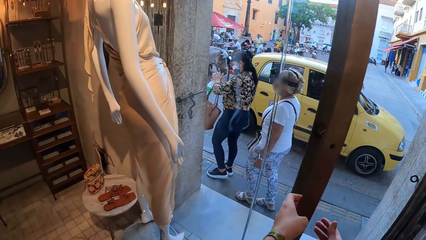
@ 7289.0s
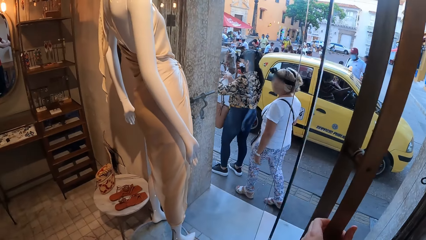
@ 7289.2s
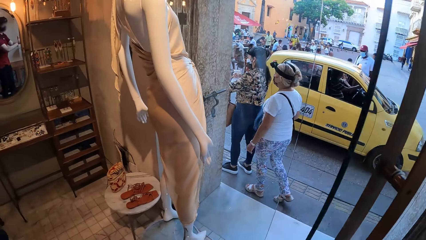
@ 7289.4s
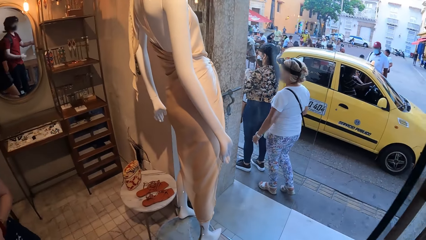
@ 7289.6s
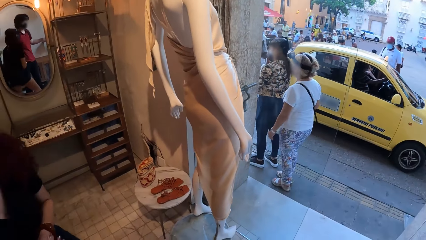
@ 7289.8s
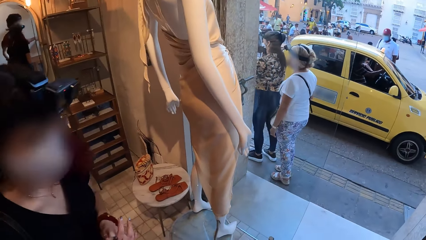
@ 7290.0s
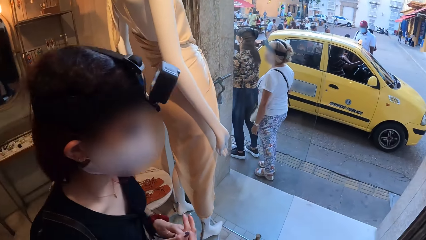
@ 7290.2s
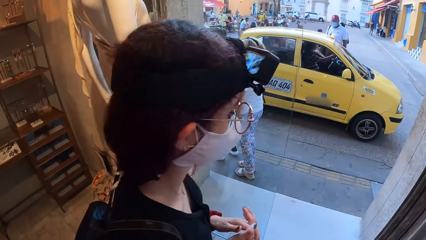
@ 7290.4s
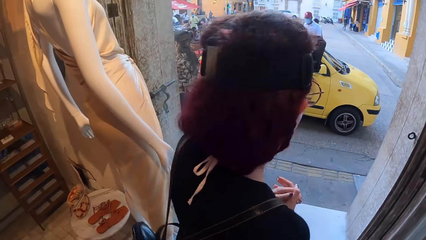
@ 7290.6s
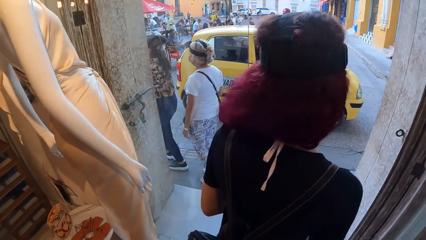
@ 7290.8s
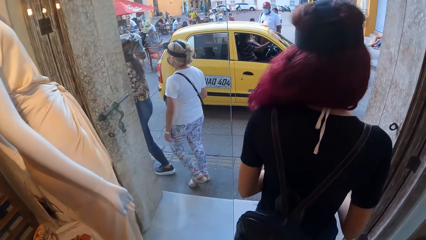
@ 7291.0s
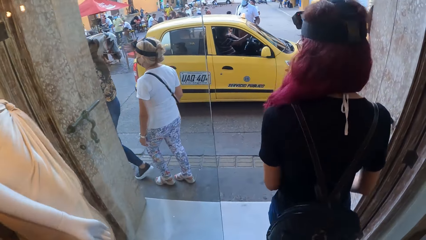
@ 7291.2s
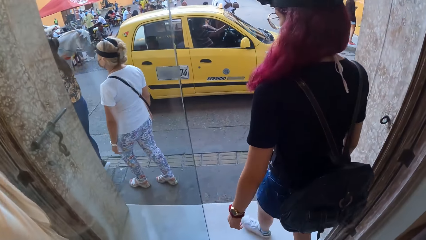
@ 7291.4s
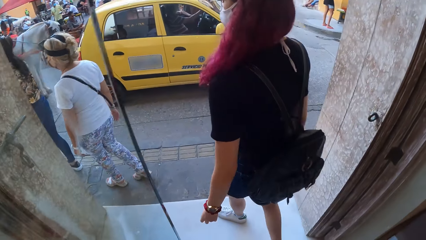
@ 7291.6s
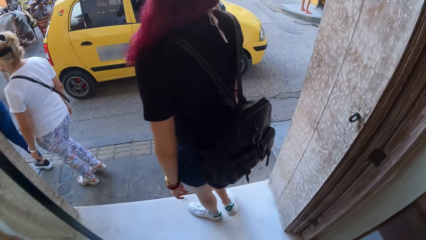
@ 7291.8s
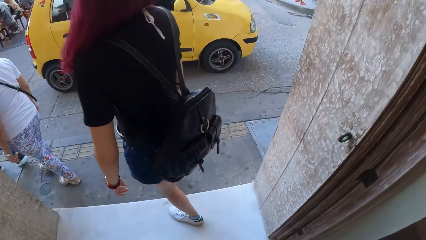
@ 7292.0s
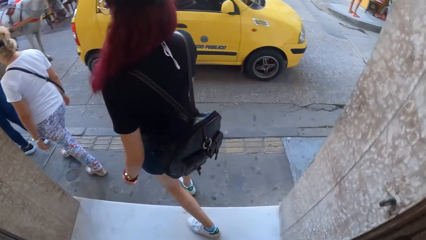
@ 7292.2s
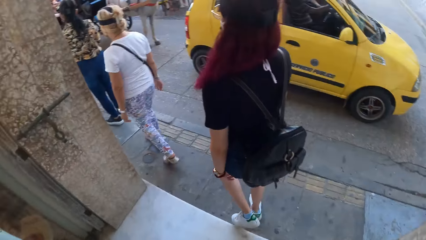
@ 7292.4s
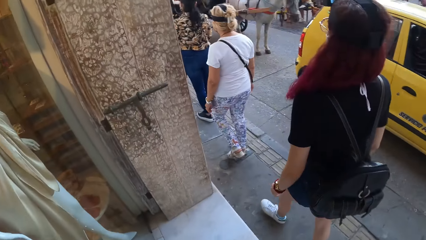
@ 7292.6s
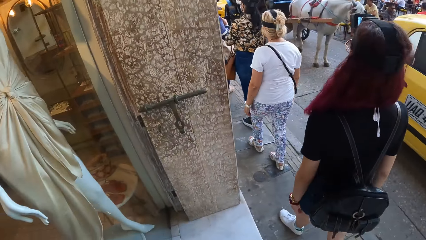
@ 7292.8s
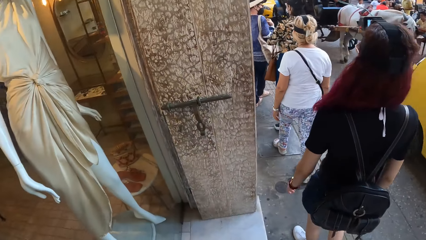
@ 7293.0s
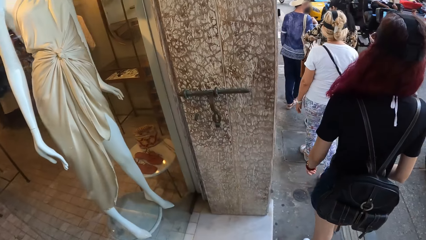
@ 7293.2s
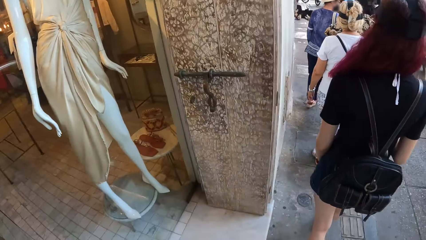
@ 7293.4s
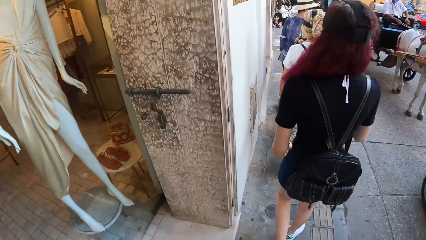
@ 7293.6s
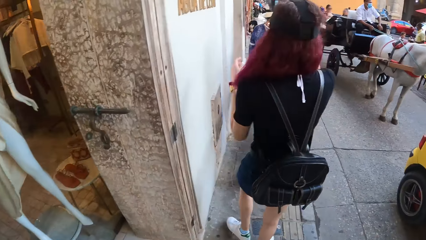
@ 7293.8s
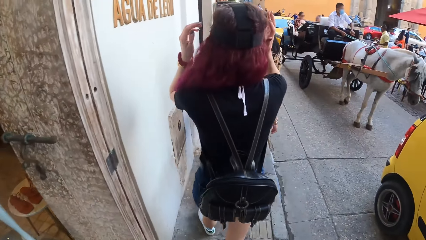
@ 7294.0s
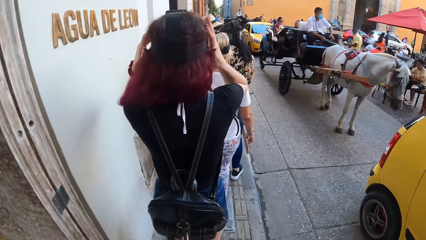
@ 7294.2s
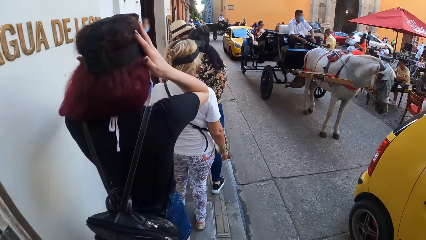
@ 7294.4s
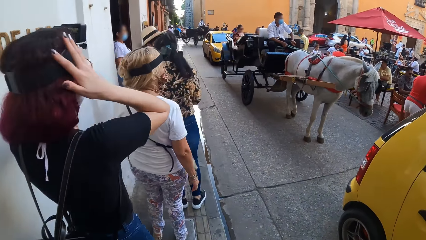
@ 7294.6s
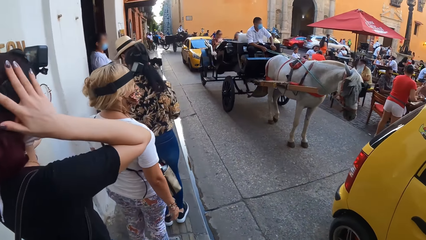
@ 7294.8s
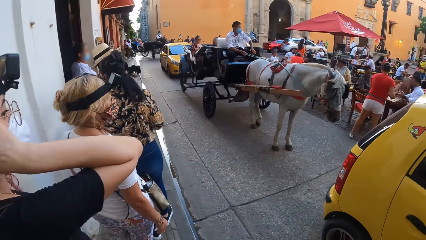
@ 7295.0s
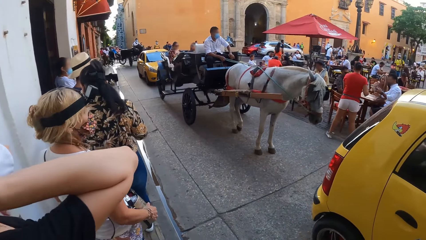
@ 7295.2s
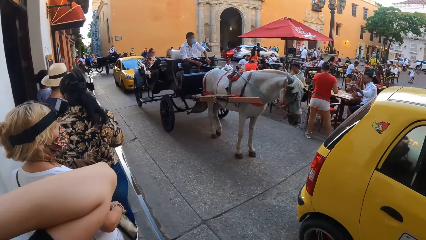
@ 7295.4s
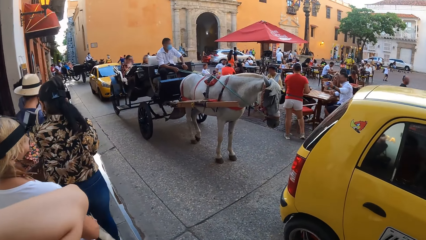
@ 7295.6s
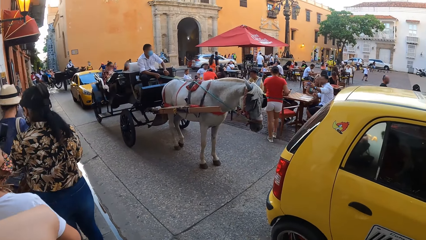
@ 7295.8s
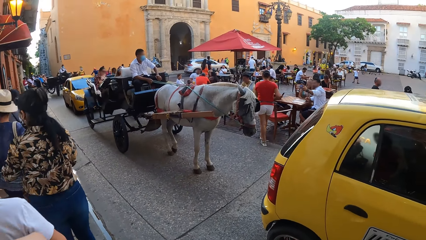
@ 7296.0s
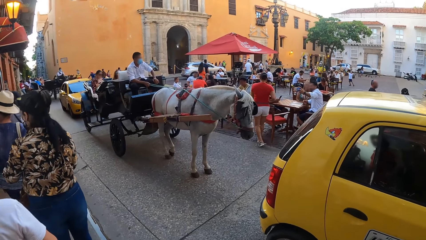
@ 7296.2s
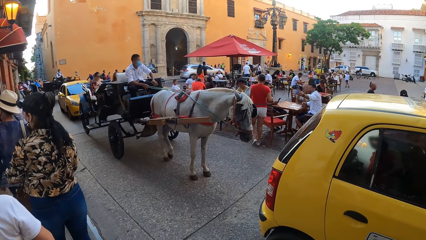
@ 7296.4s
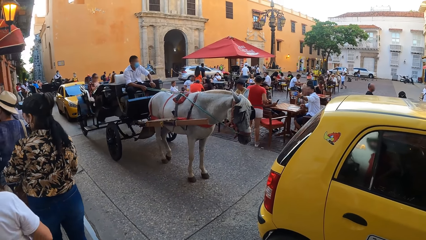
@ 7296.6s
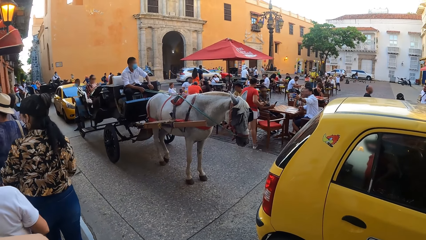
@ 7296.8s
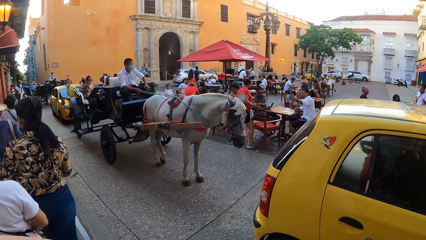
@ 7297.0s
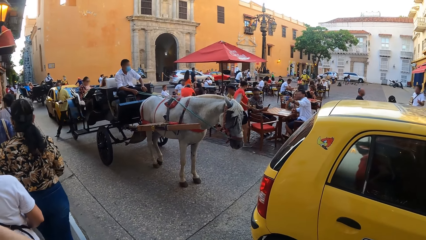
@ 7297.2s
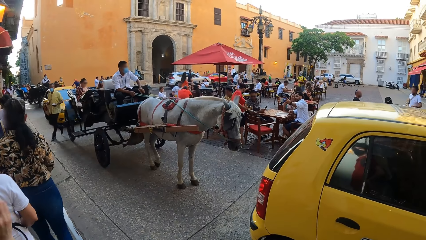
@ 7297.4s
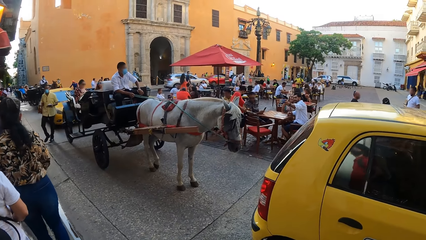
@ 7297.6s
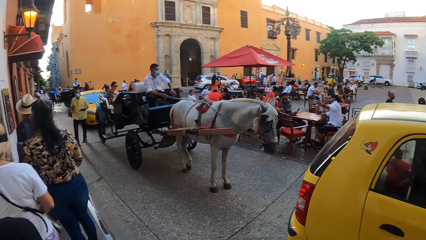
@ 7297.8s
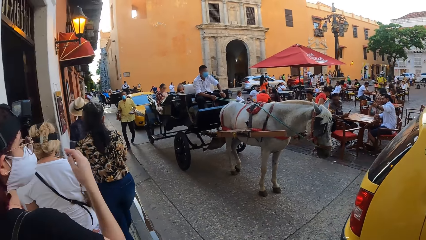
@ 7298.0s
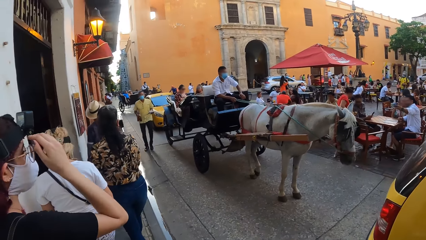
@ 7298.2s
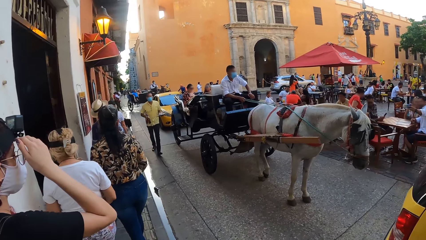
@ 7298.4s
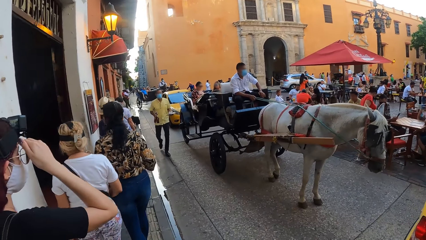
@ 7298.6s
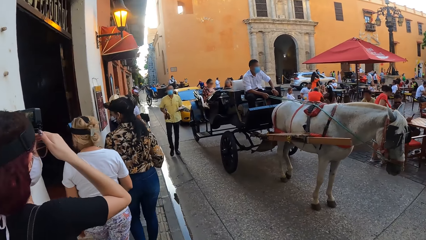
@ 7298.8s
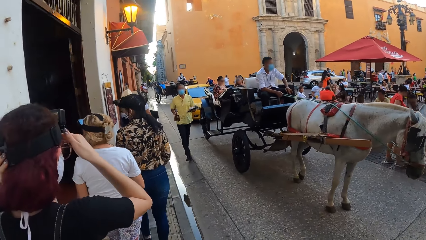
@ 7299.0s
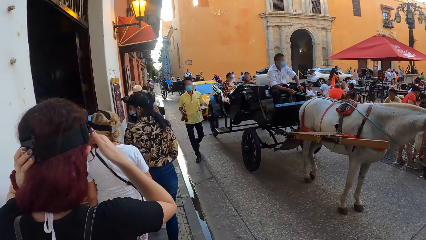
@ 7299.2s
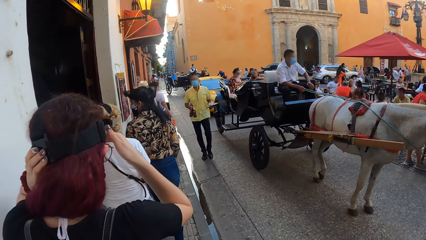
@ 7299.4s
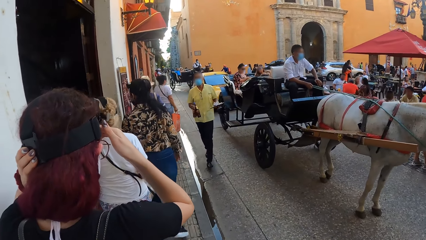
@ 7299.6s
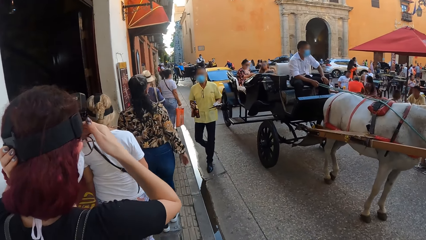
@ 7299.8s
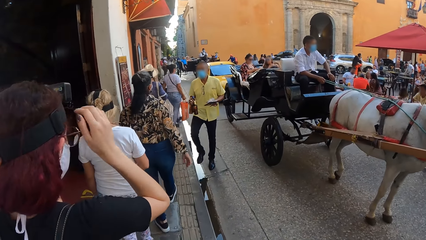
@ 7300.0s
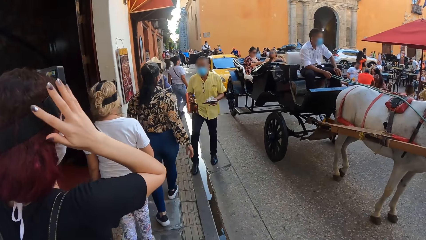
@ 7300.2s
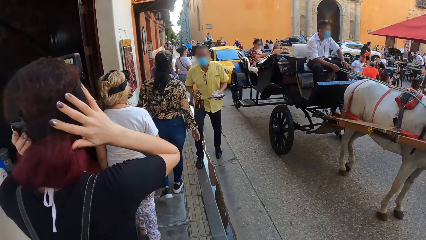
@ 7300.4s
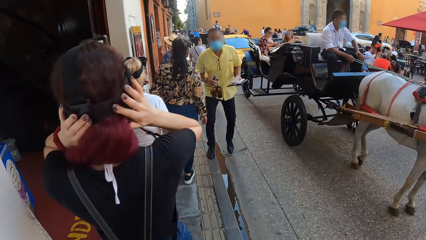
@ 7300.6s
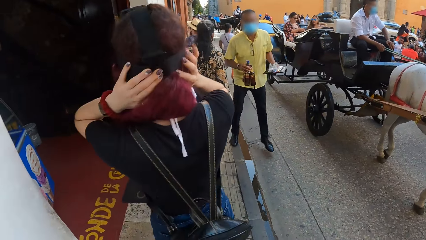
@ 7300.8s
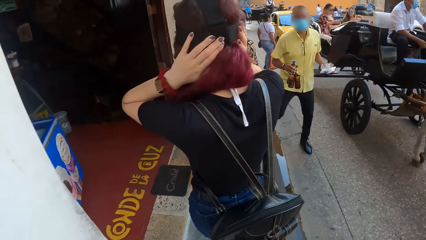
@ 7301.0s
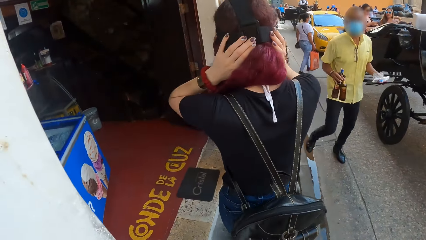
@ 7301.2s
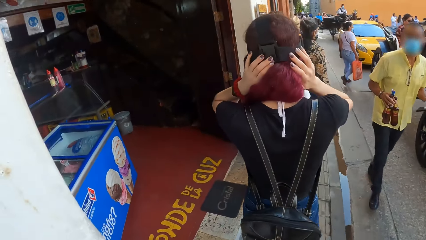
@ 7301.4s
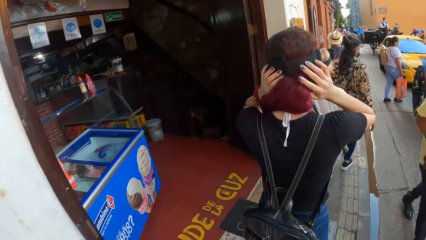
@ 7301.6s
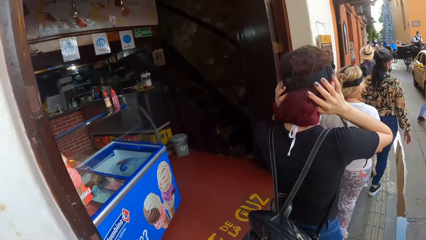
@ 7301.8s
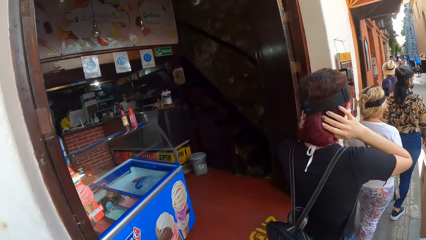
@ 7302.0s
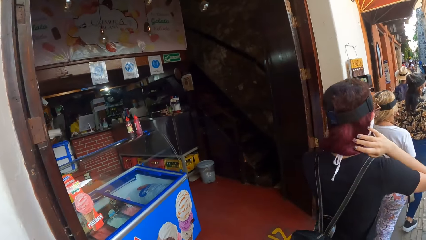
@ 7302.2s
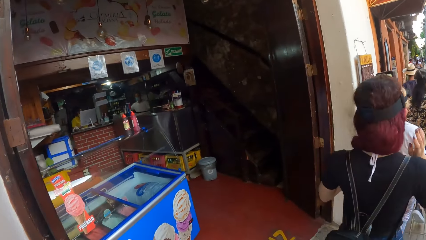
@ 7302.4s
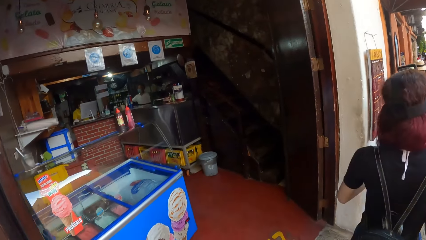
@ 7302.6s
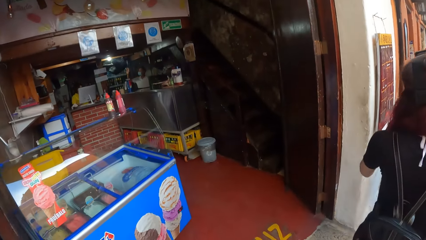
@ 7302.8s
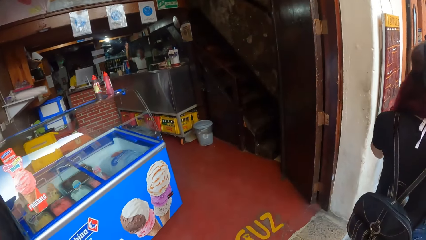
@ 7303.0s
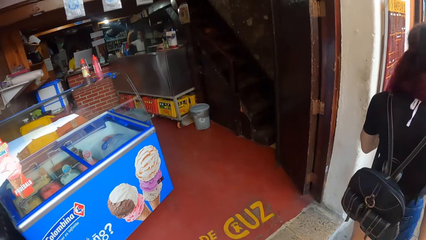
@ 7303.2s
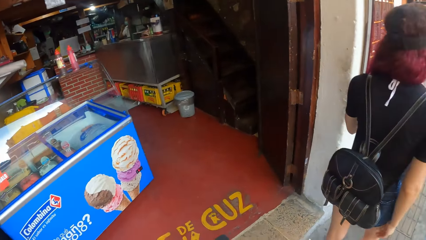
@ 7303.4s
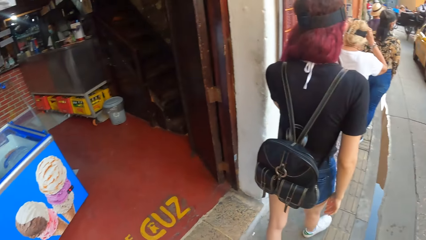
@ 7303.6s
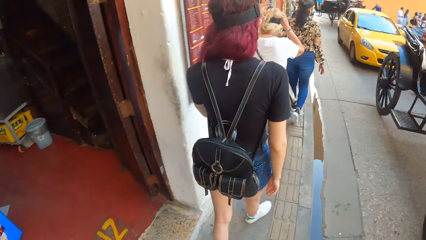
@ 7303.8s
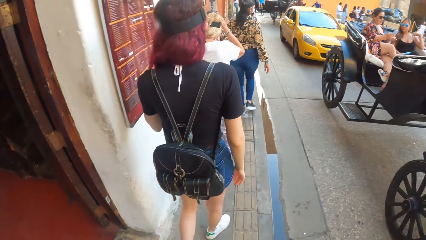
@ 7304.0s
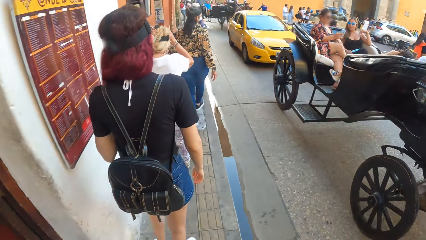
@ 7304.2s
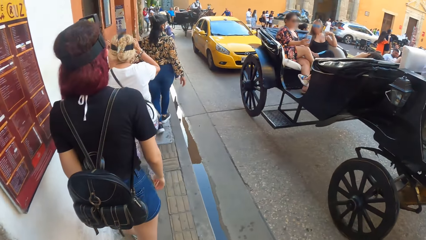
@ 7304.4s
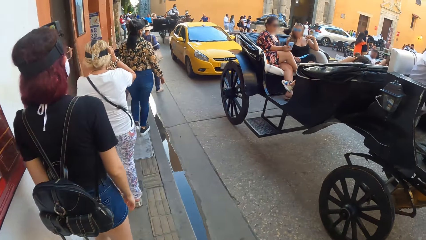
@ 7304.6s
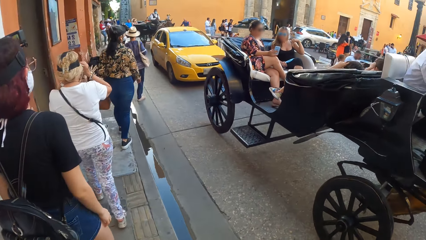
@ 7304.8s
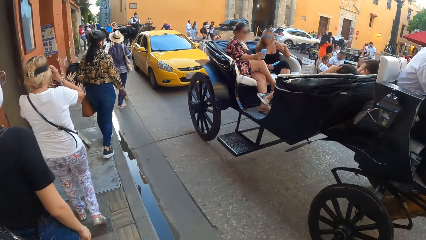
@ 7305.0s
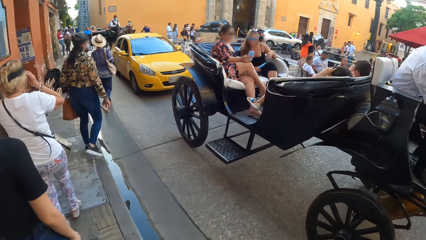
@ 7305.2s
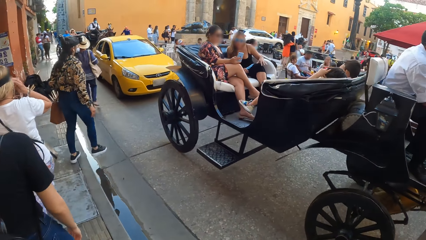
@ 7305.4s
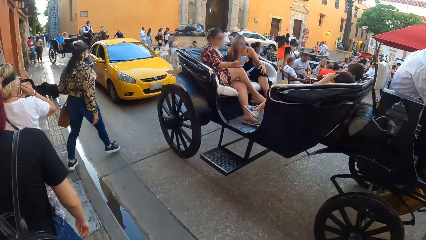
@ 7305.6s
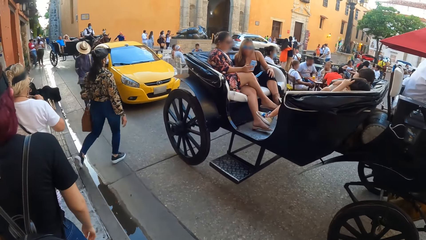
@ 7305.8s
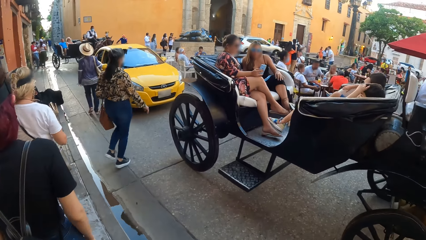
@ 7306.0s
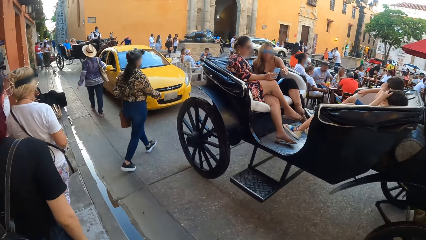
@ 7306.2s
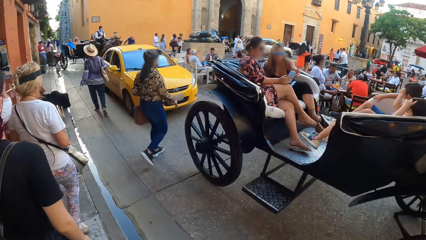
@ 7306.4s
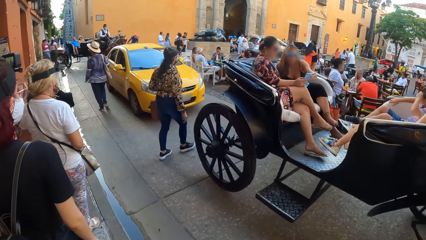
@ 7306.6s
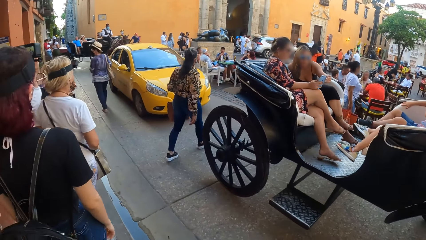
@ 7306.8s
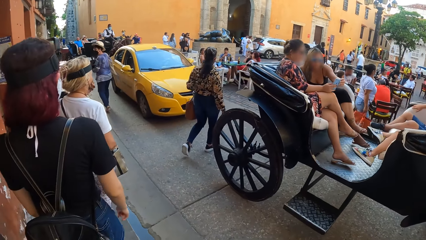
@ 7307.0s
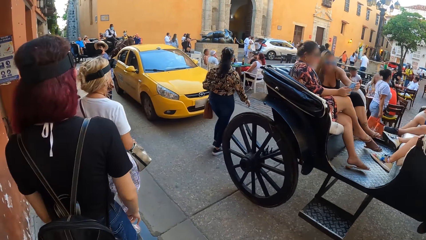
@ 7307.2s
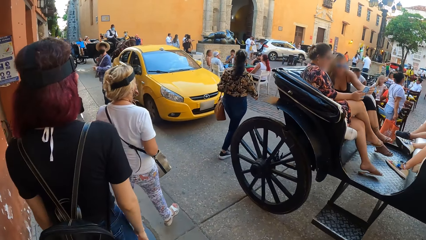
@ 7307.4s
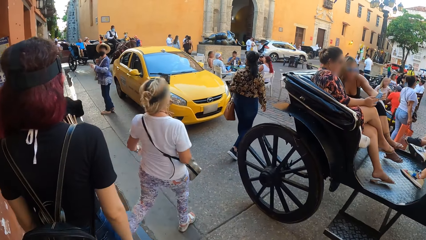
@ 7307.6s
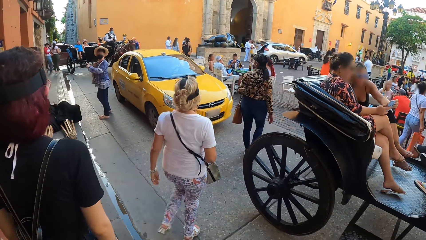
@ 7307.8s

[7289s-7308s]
The camera wearer holds the glass door with her right hand. She pulls the door. The woman walks out of the mall past the camera wearer. The camera wearer walks out of the building. The woman touches her hair with her hands. The camera wearer walks along the road. The woman adjusts her camera. The camera wearer looks around. The woman places her right hand on her shades. The camera wearer walks on a pavement.
